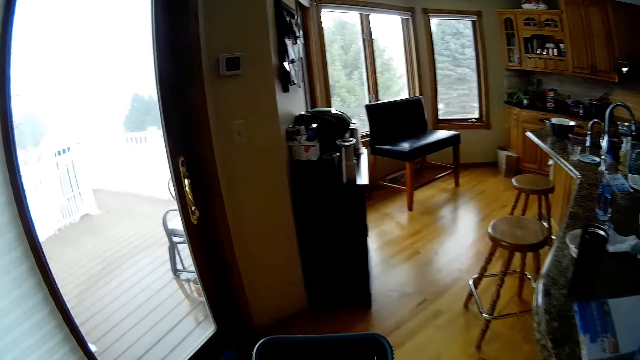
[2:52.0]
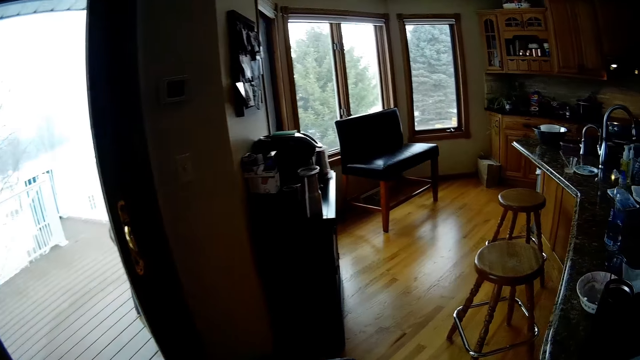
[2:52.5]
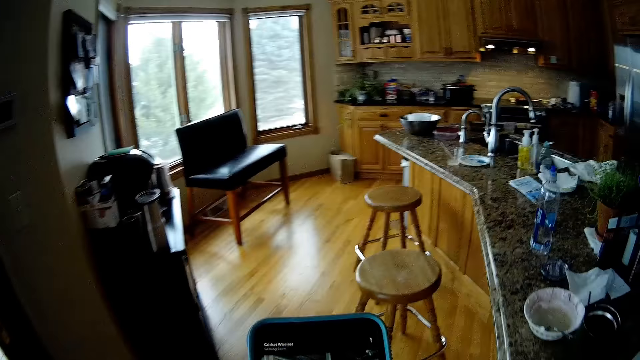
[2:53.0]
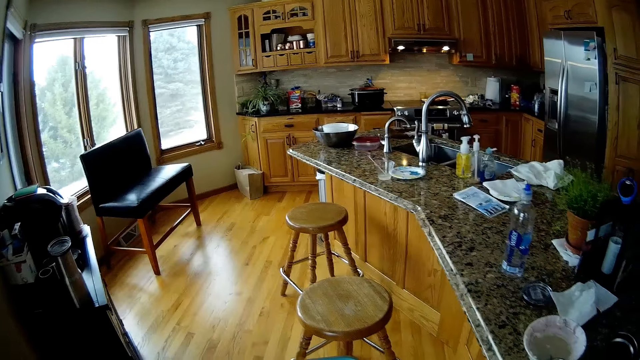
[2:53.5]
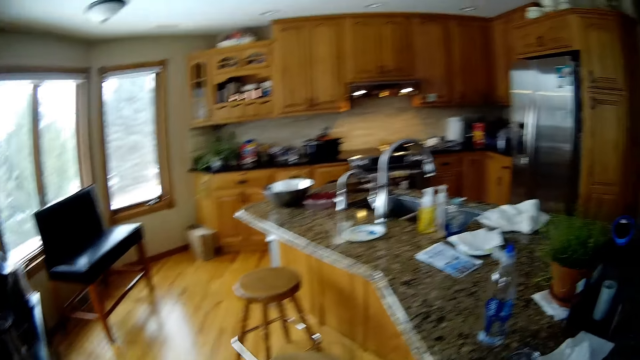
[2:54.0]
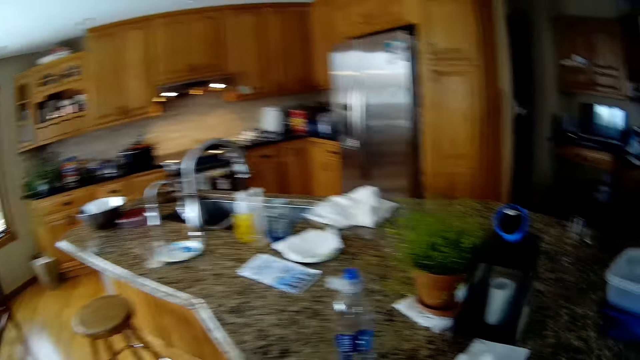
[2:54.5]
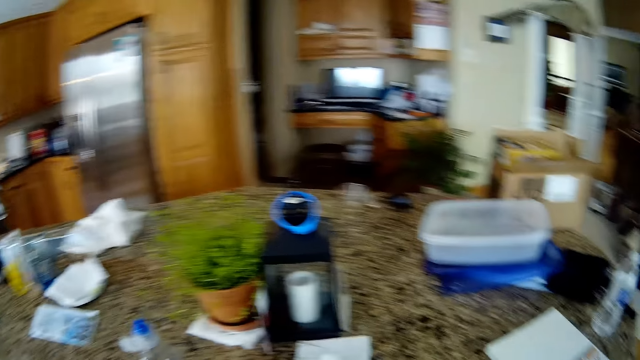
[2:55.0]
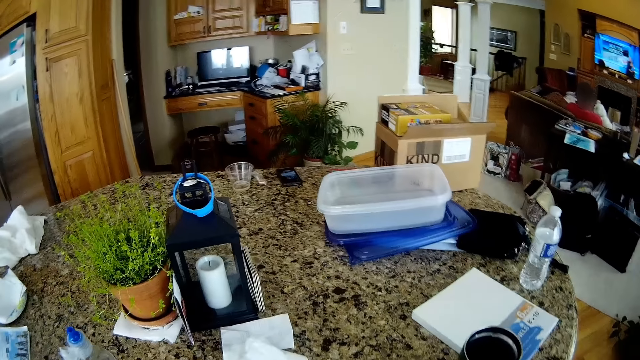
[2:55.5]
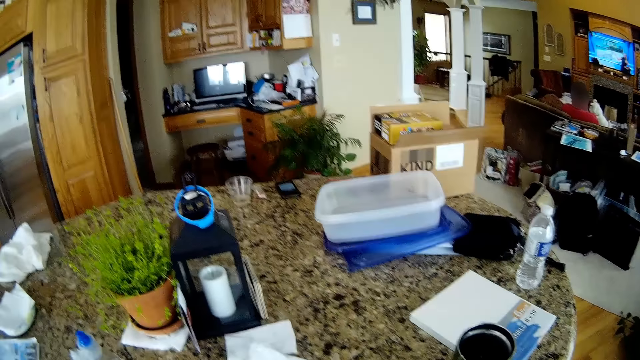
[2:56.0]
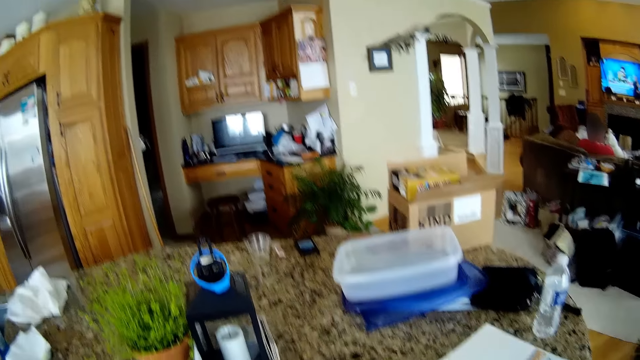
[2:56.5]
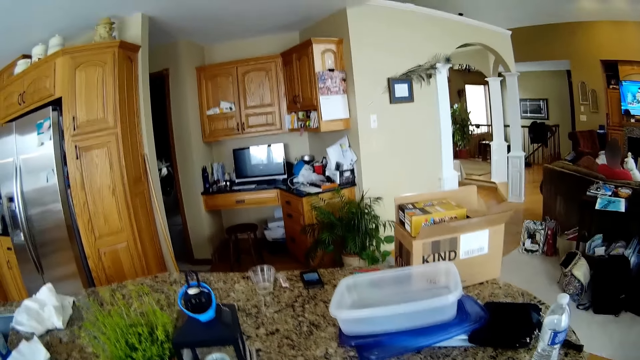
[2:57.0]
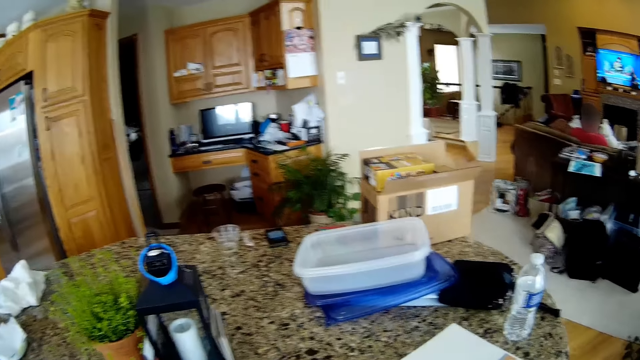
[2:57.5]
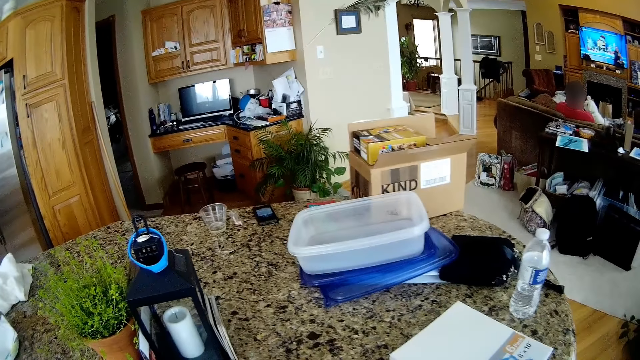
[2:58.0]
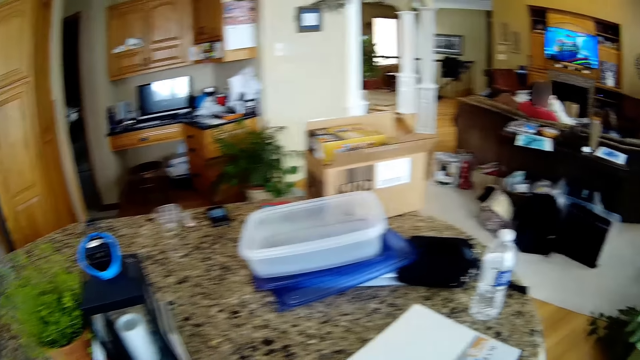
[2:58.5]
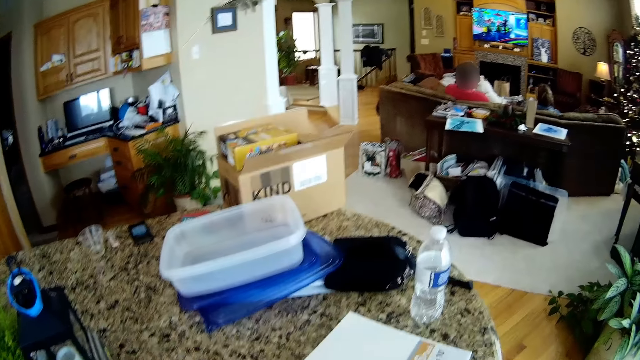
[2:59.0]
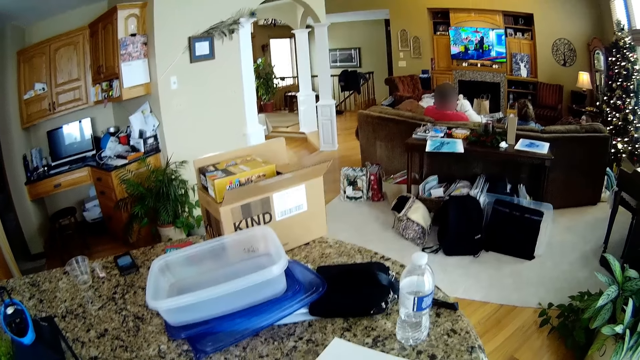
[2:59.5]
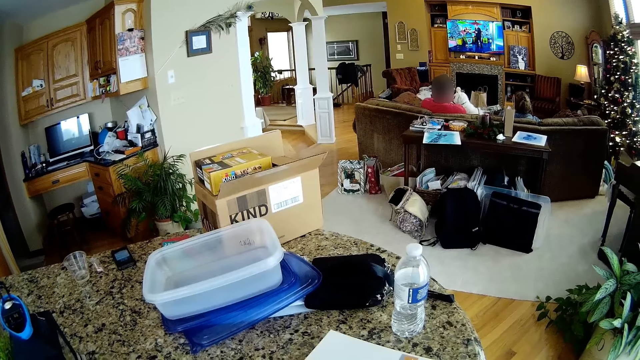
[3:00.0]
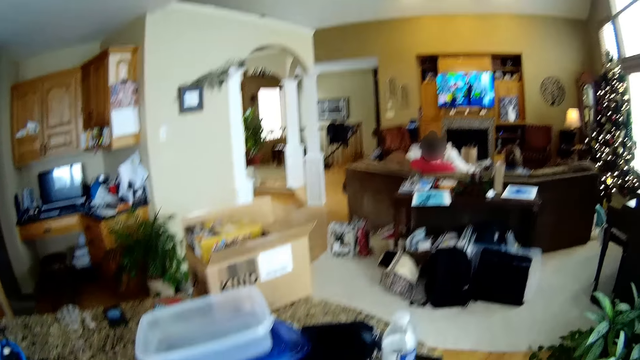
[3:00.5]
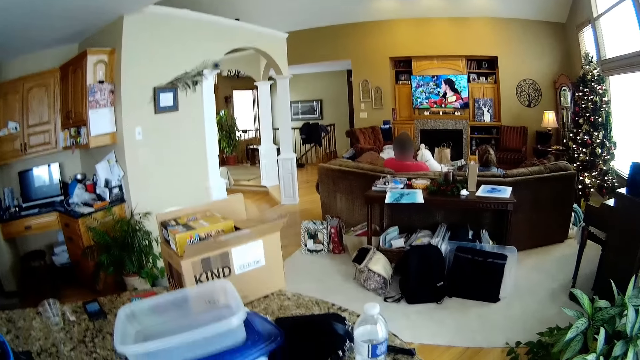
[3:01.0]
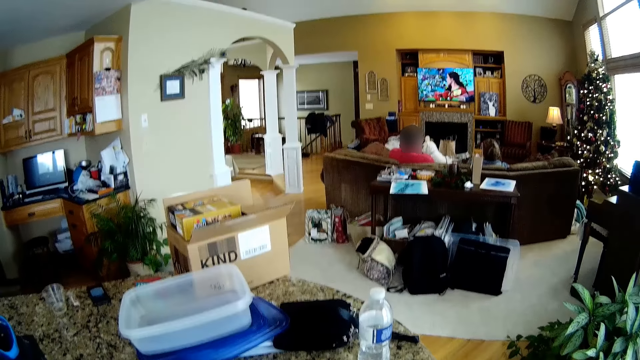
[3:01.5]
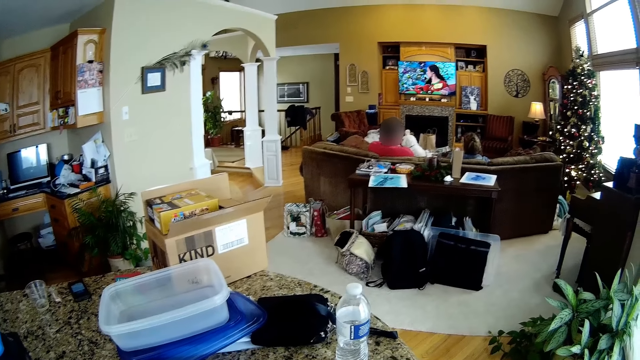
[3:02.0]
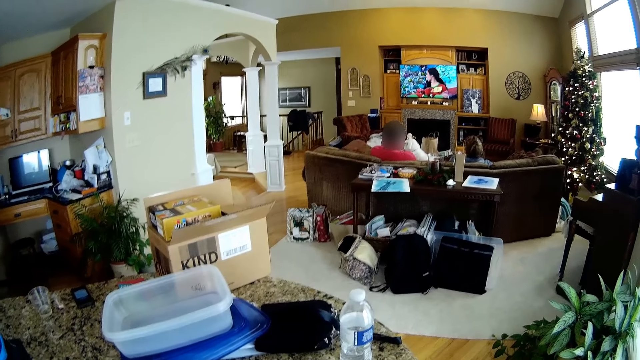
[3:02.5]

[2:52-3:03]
The camera wearer walks around the room. They look around the table.

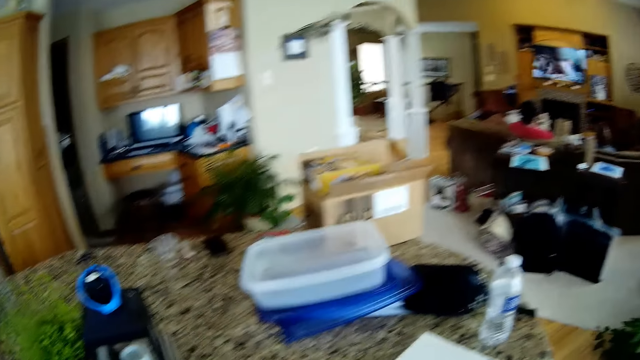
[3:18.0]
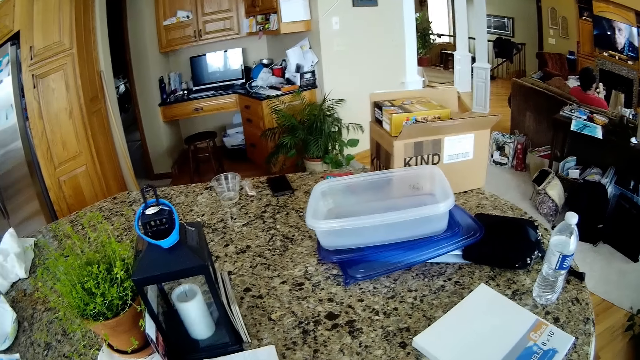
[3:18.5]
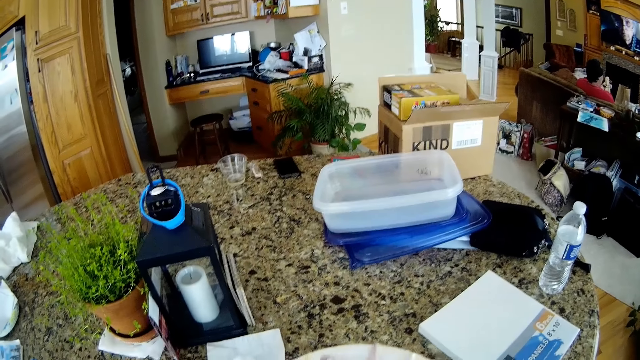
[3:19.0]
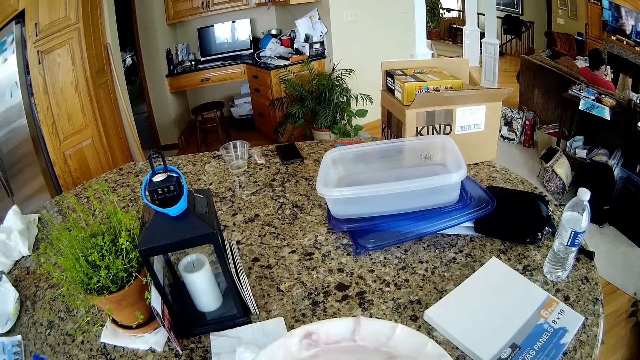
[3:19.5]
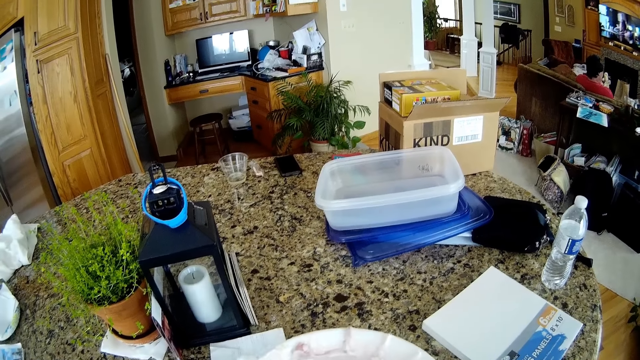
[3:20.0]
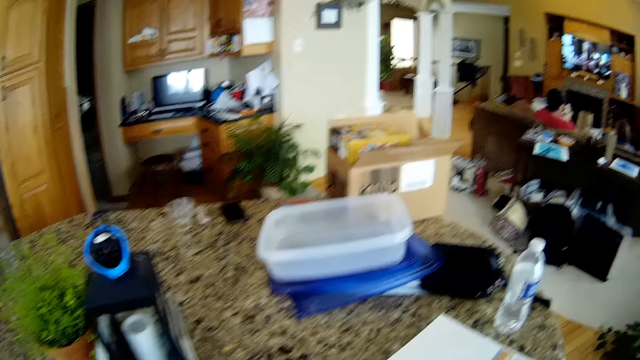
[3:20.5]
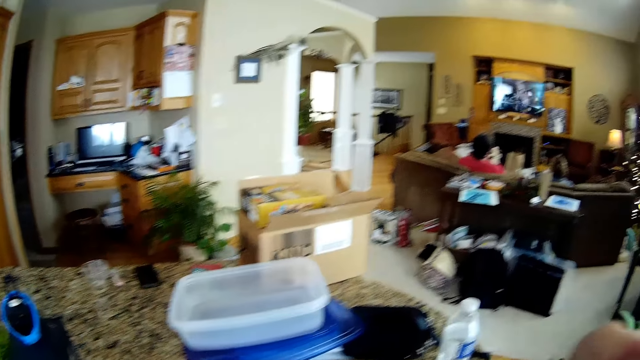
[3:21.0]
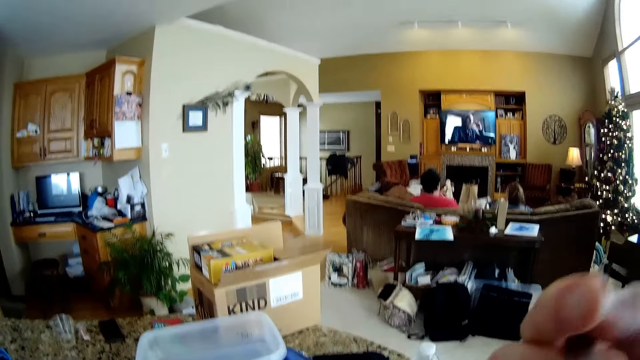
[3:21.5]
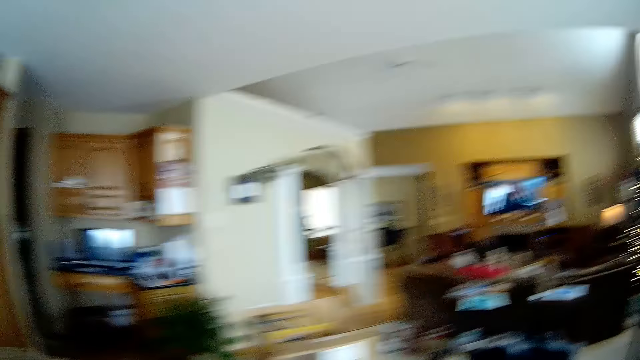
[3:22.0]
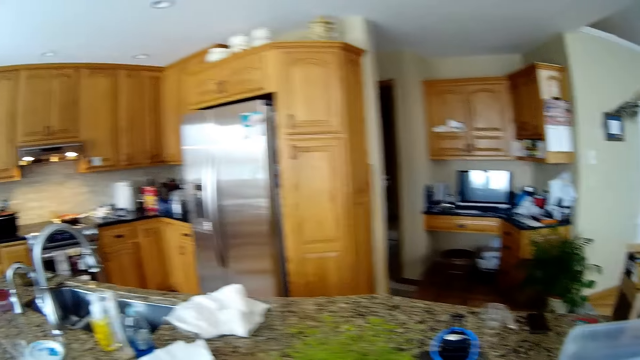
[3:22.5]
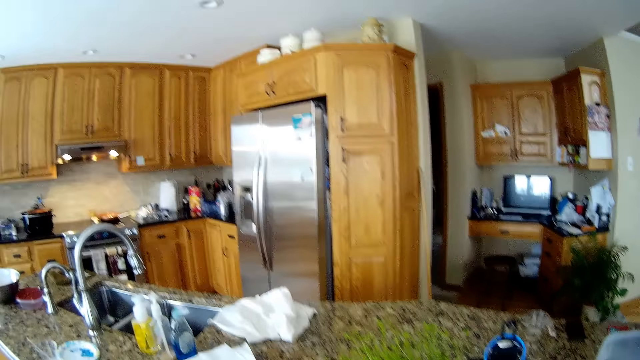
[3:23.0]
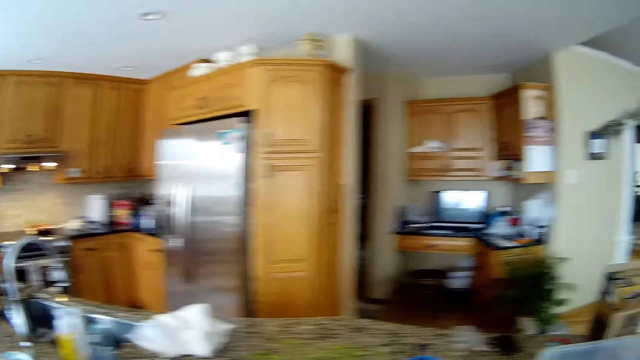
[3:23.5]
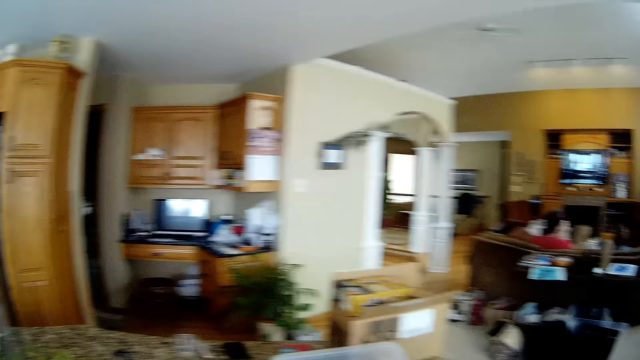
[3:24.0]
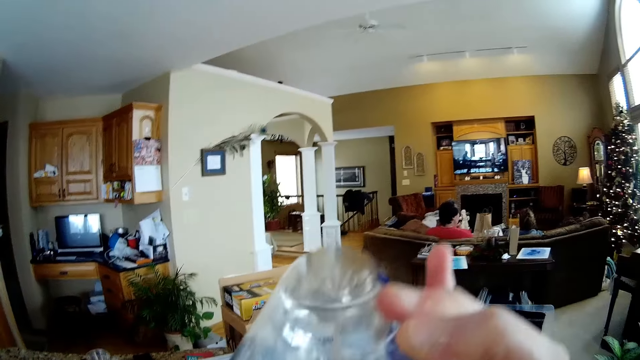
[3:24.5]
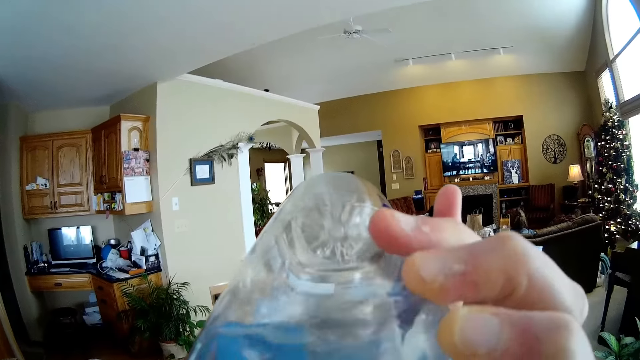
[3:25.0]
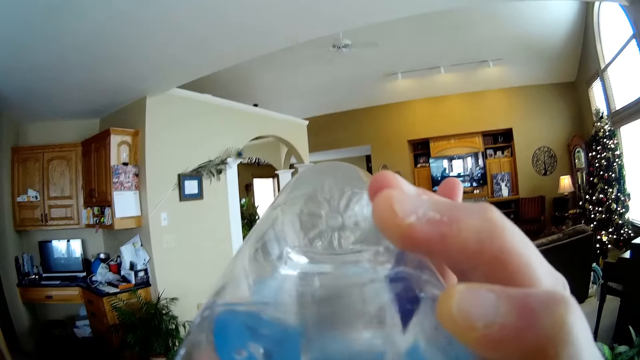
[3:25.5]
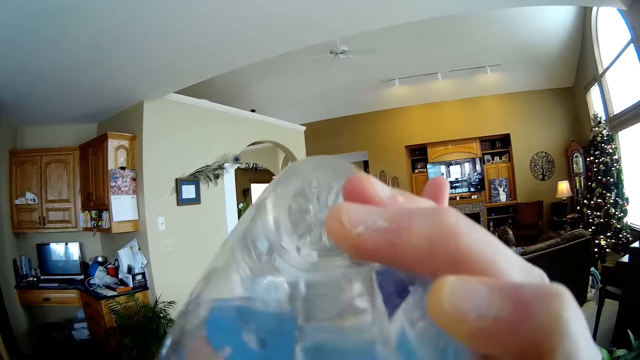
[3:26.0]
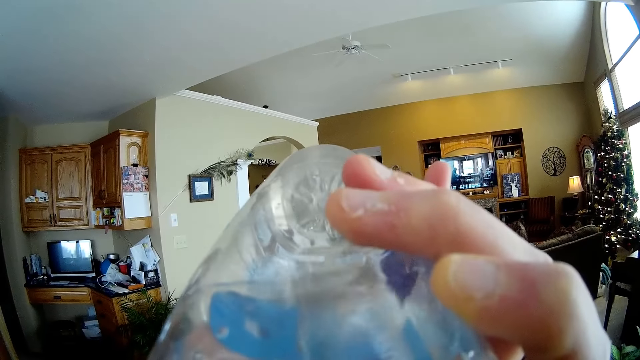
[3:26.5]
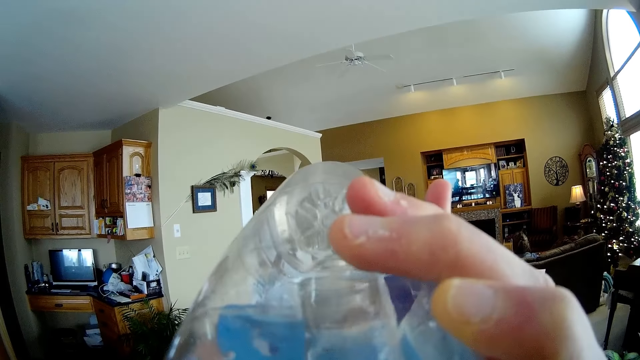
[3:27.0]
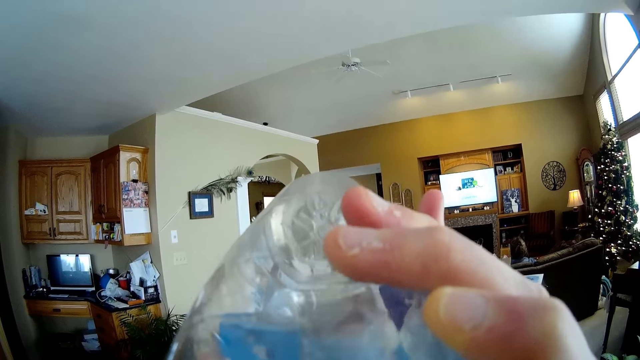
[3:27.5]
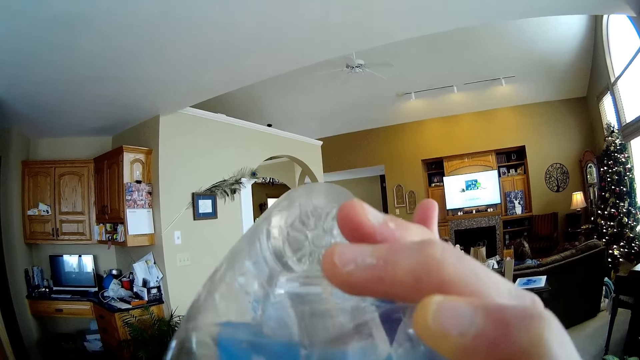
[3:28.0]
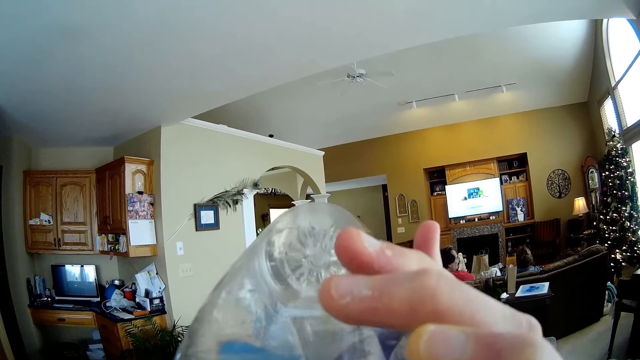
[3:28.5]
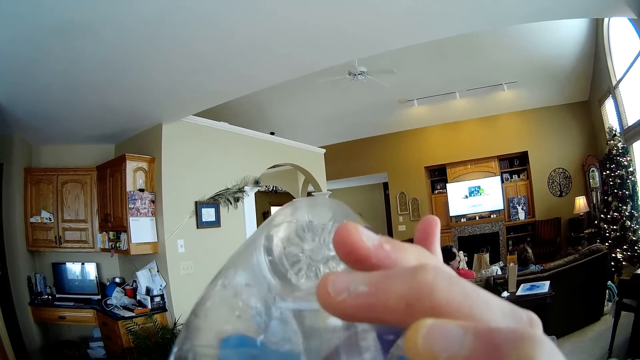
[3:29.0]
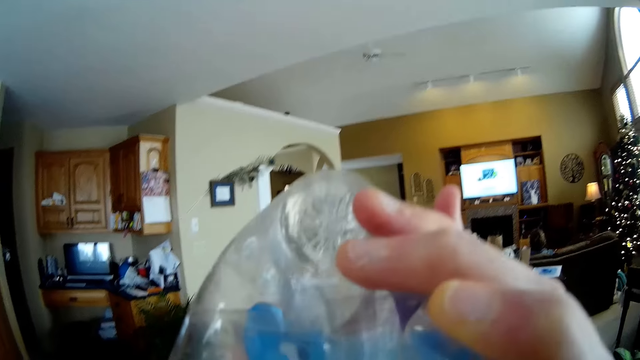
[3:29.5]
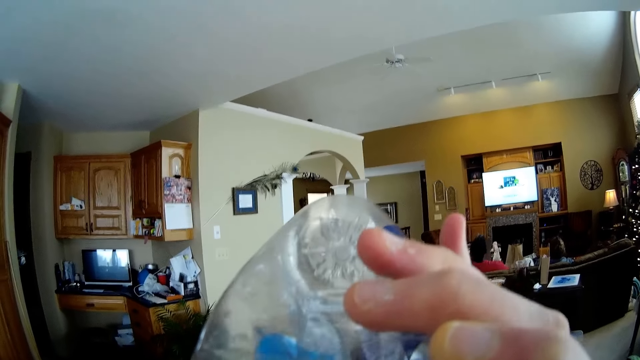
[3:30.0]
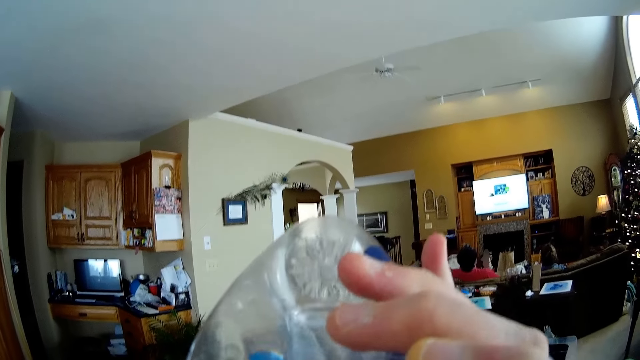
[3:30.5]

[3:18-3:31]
The camera wearer eats a meal with a spoon in his right hand. He places the plate on the table. He lifts his hand. He drinks water from a bottle in his right hand.
